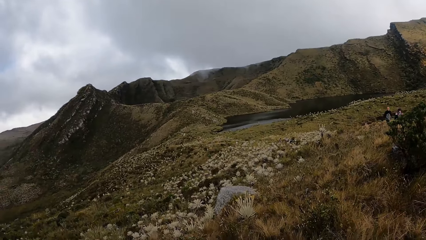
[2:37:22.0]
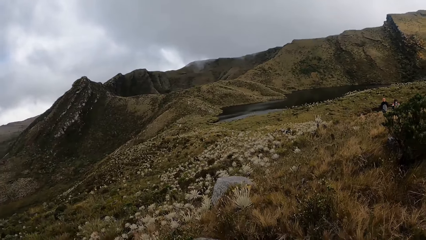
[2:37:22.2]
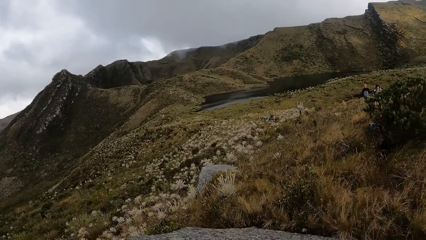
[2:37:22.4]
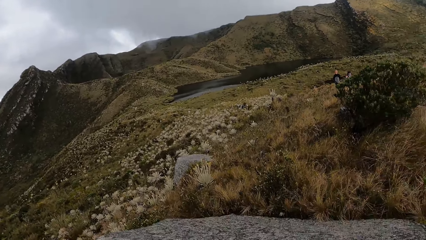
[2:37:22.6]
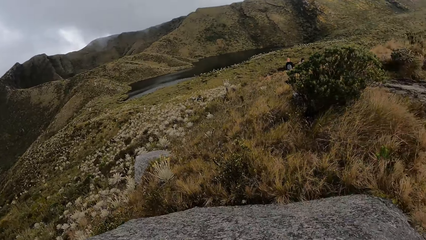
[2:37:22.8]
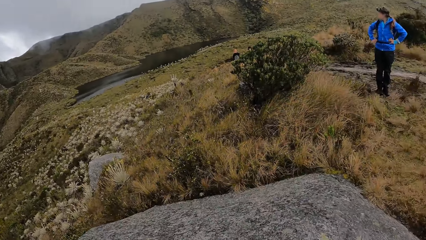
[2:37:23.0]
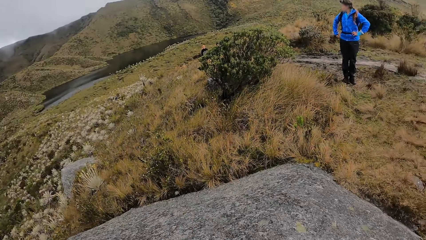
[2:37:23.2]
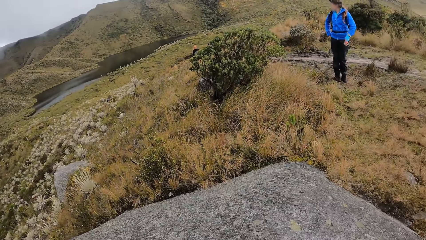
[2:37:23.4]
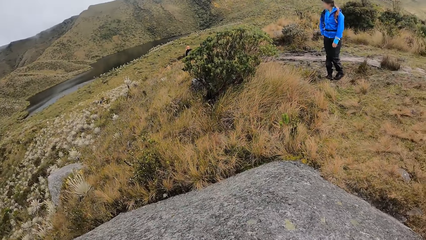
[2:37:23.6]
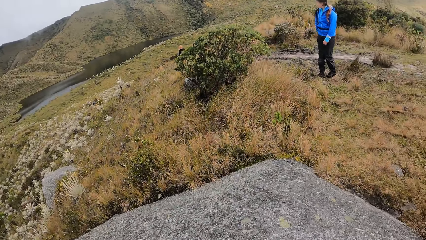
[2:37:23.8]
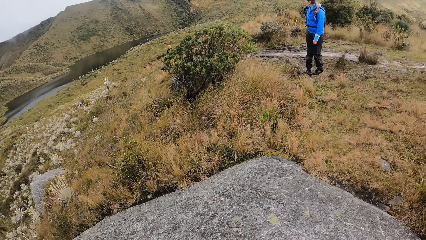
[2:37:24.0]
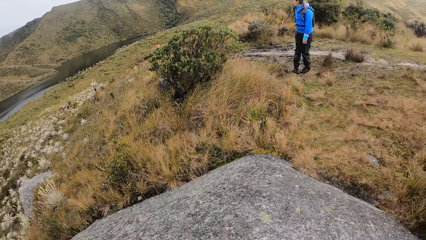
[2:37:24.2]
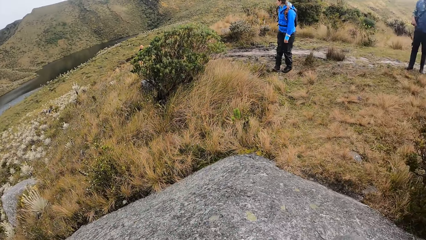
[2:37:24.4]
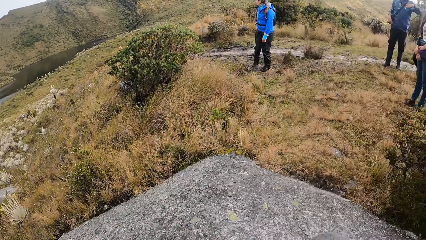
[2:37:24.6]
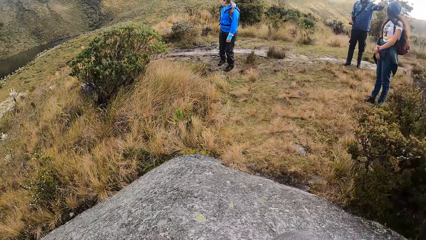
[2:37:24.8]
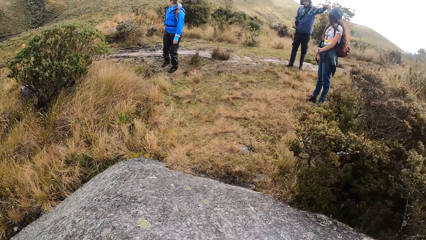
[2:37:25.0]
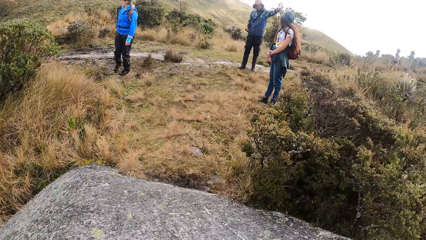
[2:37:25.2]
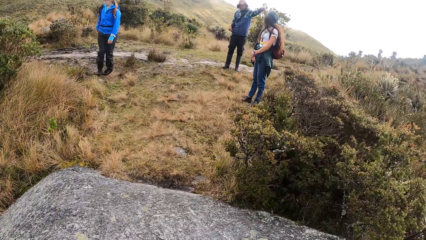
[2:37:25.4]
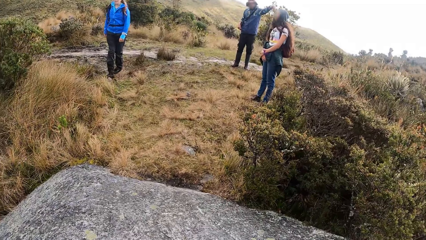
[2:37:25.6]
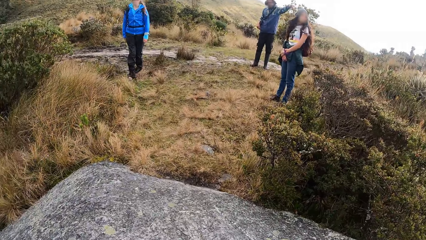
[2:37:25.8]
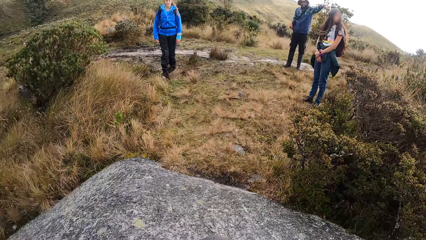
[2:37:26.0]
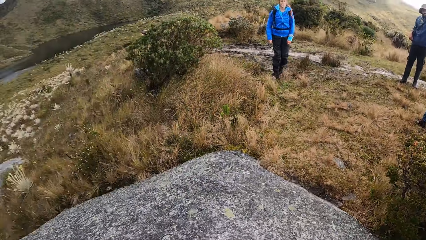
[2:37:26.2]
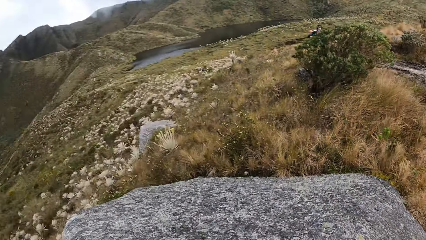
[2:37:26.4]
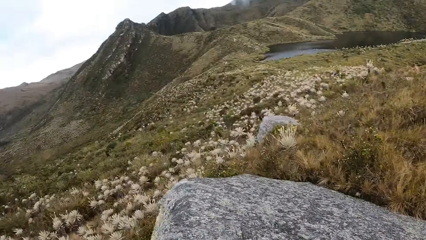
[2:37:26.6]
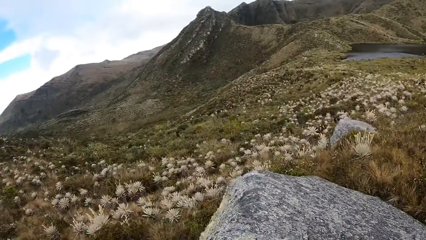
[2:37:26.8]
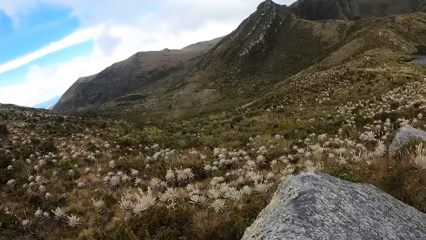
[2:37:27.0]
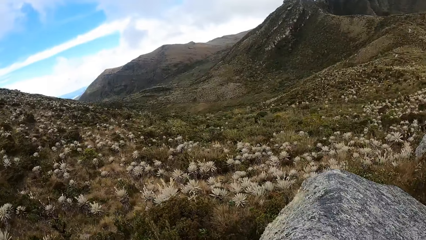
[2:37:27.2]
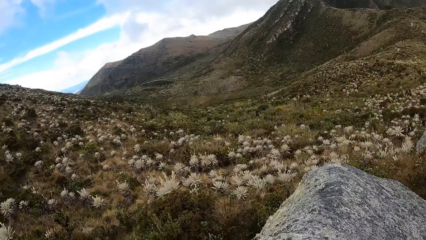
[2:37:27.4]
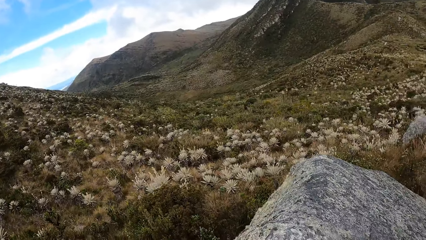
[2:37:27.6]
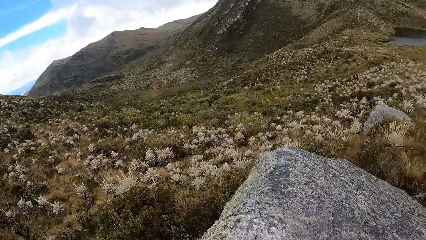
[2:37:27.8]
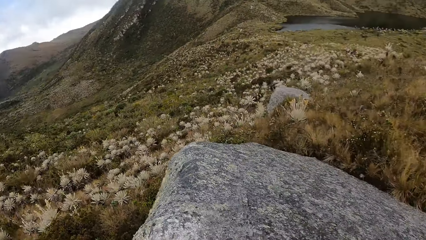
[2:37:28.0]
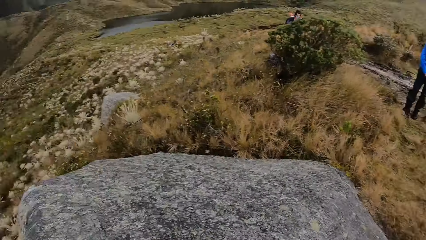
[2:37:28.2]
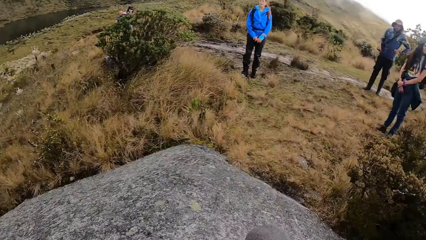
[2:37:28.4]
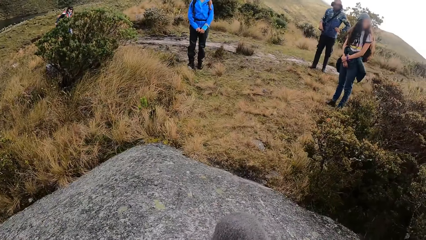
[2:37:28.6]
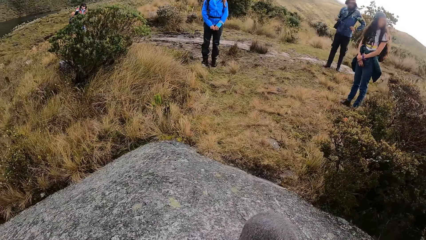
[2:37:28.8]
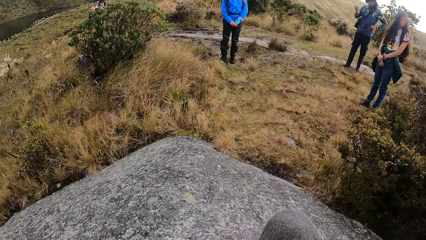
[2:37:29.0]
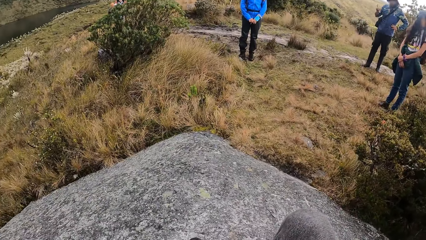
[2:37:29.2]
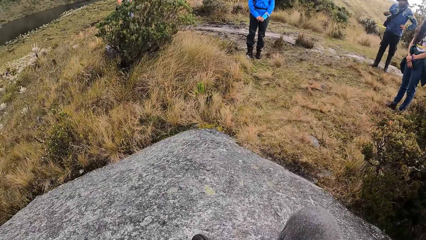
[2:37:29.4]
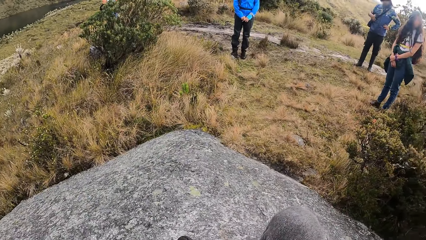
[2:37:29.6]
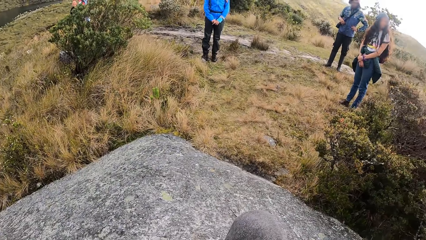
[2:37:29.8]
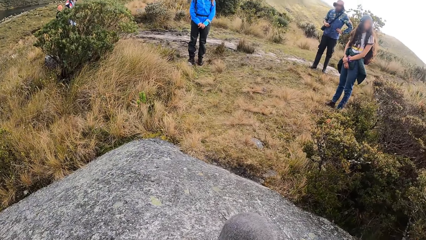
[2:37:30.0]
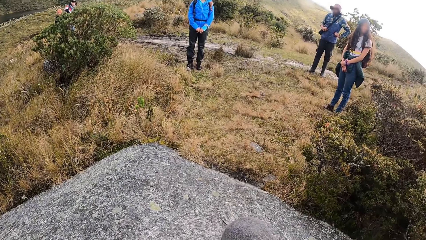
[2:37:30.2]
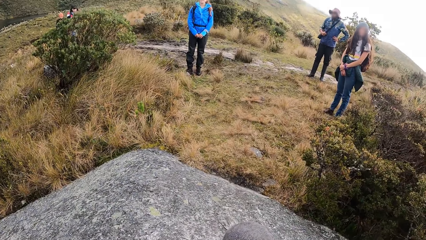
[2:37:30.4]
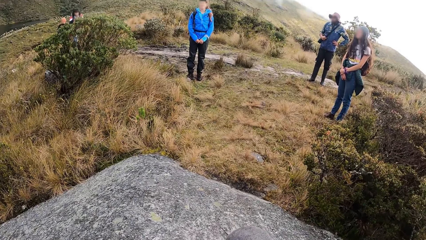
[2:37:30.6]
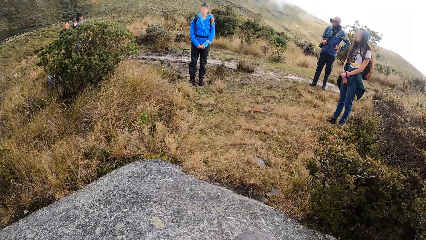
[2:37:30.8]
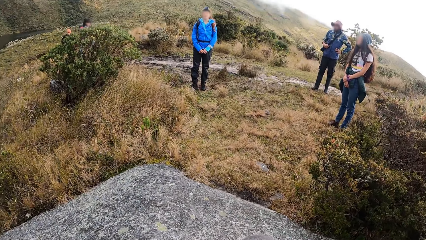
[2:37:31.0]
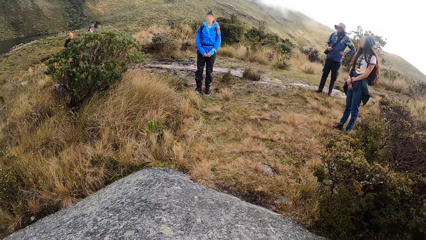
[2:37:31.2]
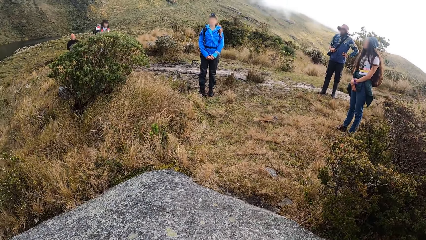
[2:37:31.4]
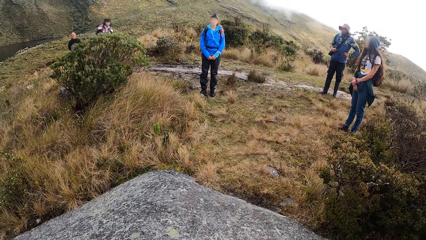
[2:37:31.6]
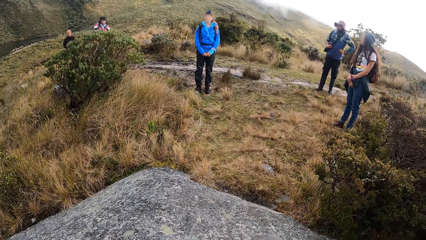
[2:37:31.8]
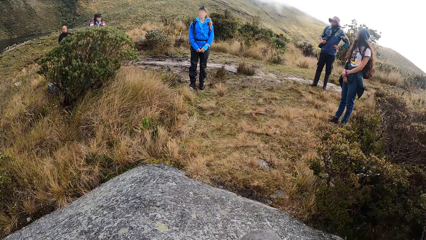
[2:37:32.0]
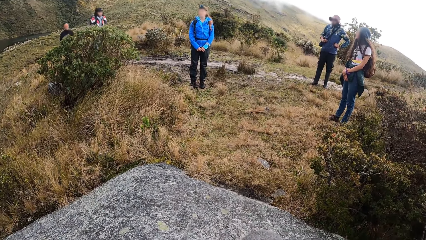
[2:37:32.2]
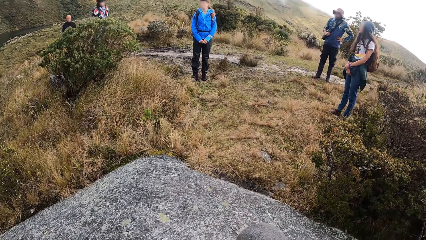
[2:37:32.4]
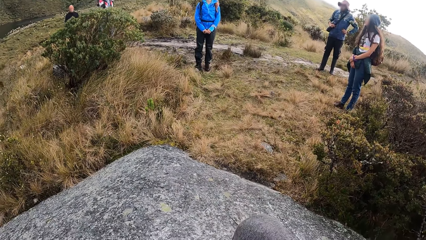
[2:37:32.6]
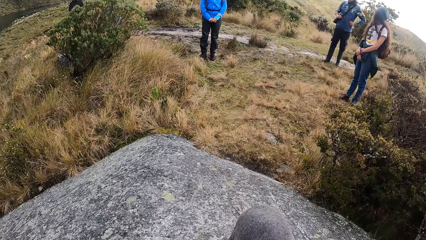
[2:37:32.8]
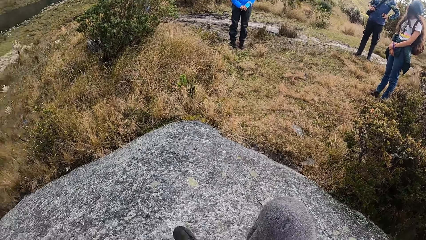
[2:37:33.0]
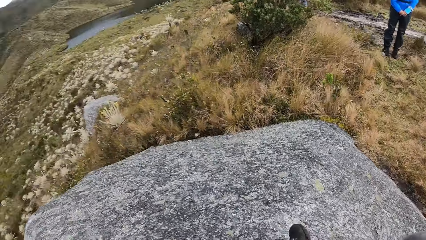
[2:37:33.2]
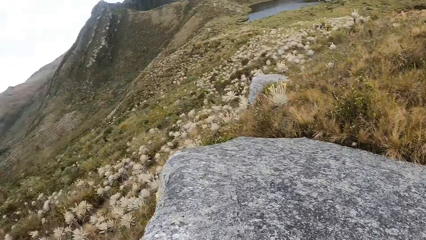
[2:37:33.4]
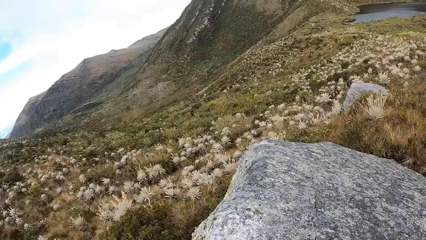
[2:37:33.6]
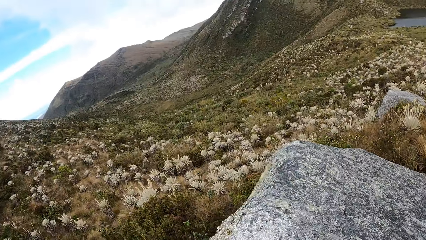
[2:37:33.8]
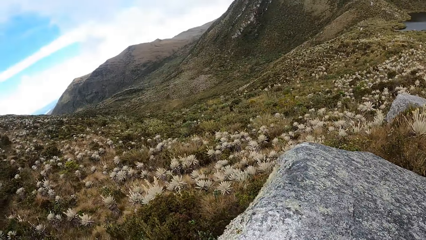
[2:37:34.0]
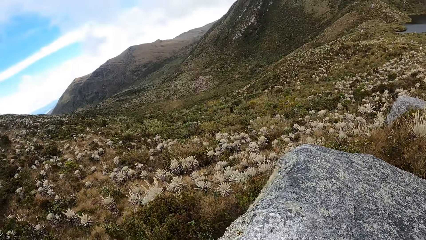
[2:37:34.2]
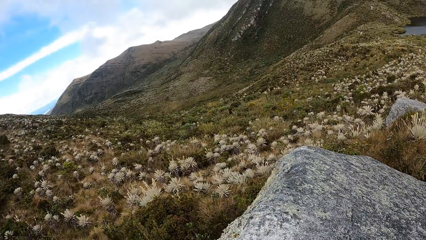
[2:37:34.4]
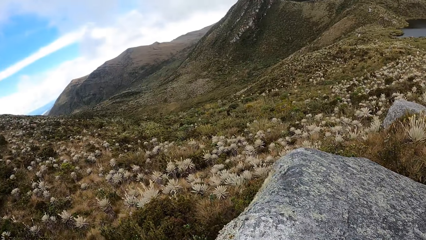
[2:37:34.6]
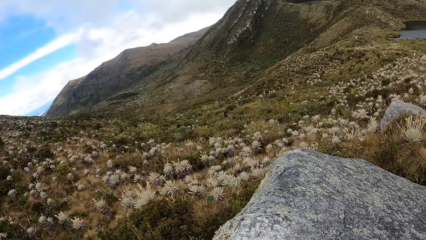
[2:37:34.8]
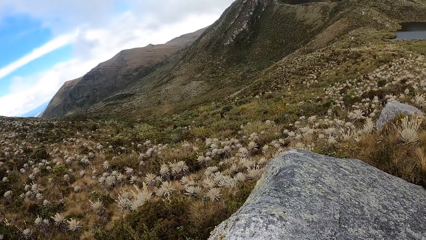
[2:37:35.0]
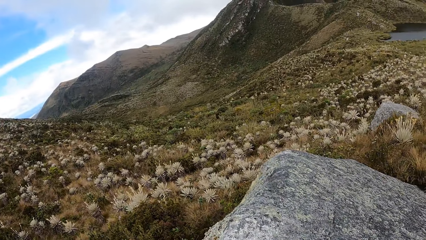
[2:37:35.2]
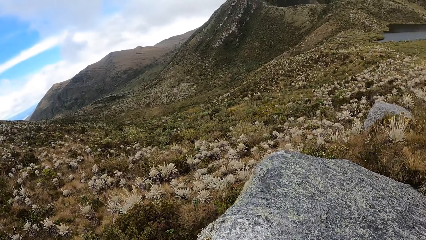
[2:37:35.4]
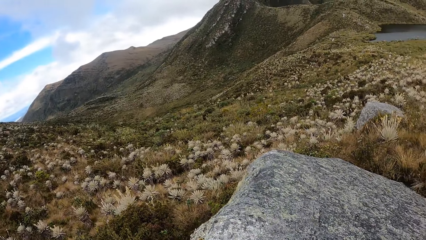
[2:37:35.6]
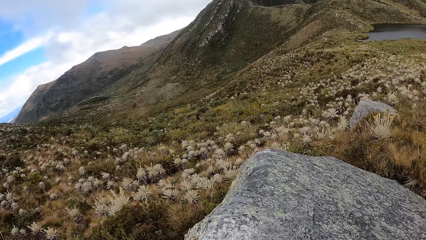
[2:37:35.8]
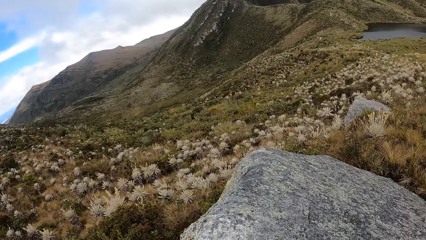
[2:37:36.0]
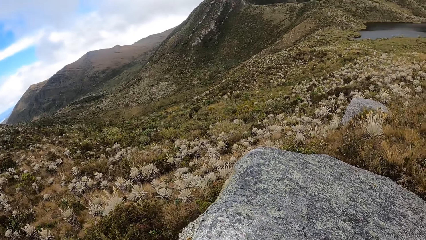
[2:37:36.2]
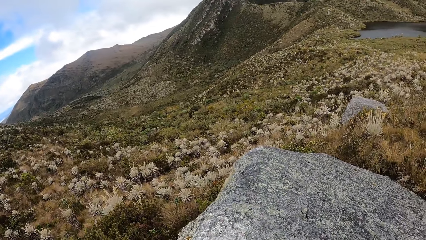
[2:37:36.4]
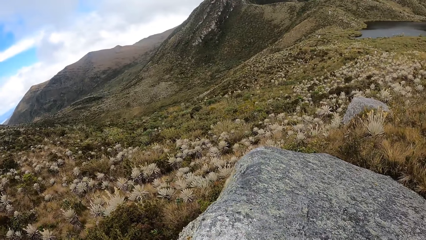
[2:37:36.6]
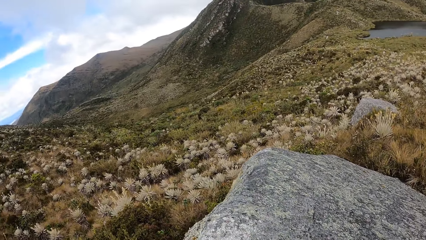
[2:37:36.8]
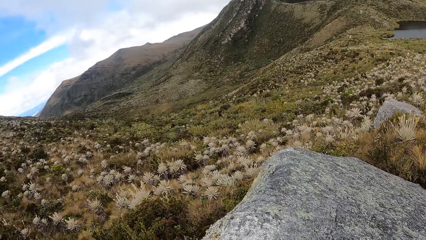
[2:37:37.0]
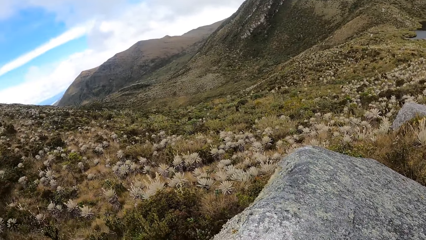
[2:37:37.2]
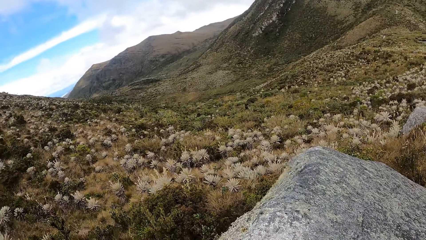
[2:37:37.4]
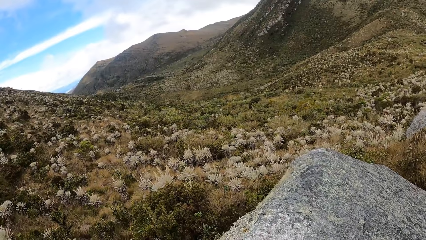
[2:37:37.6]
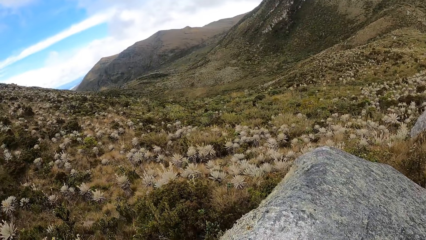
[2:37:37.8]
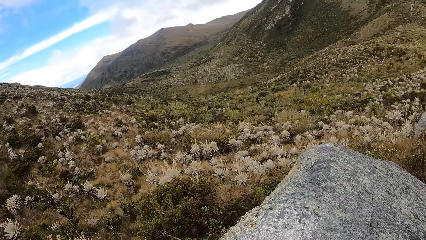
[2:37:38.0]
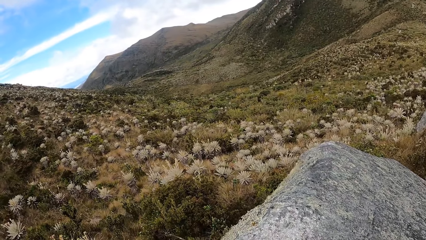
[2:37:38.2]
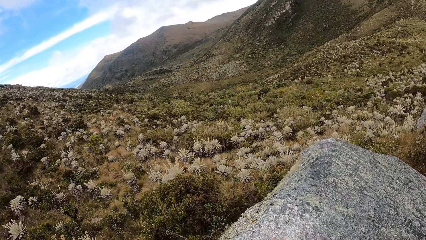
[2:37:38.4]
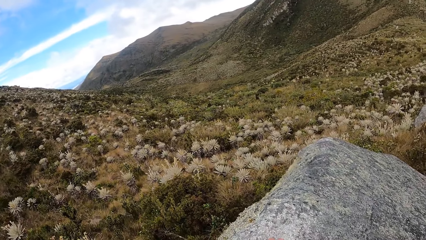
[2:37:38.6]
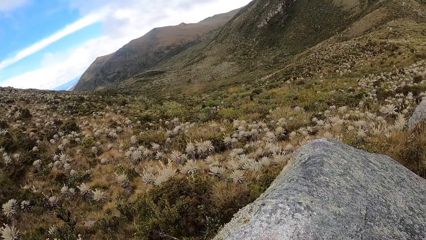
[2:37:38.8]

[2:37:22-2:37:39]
A woman removes her left hand from her waist. A man raises his left hand. The camera wearer turns towards the man and another woman. They turn towards the first woman, the other woman and the man.
